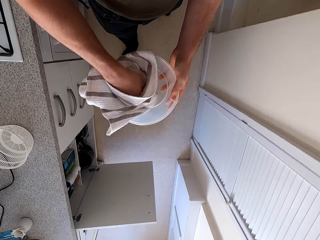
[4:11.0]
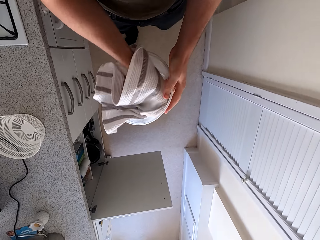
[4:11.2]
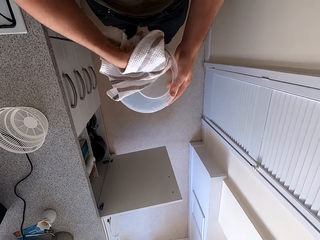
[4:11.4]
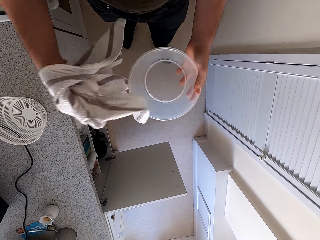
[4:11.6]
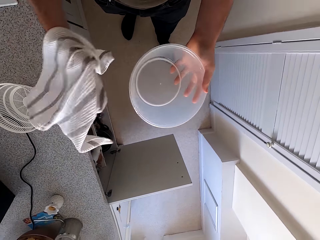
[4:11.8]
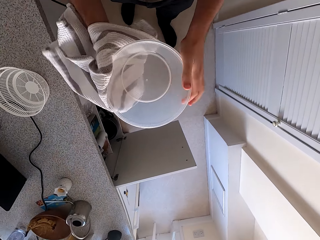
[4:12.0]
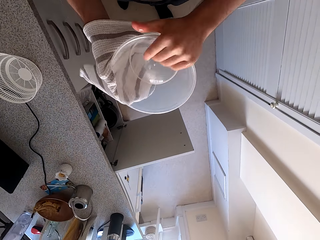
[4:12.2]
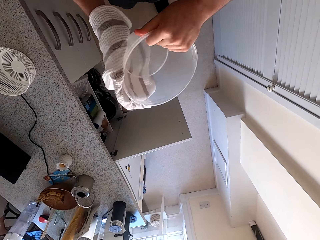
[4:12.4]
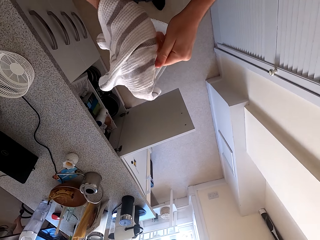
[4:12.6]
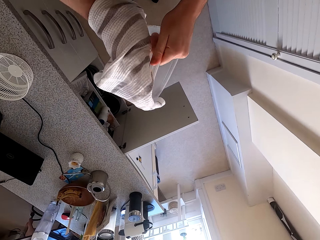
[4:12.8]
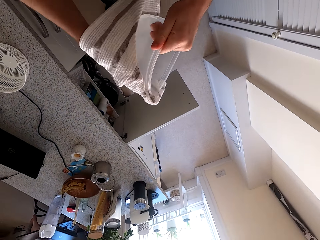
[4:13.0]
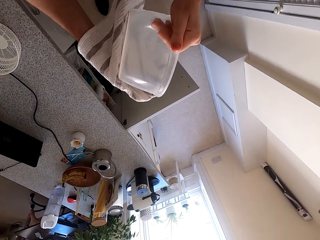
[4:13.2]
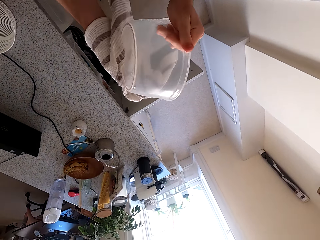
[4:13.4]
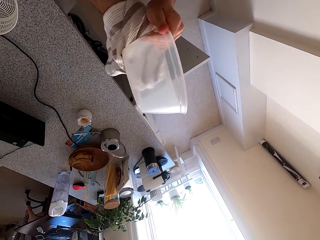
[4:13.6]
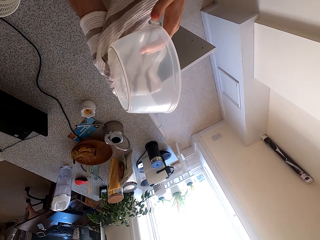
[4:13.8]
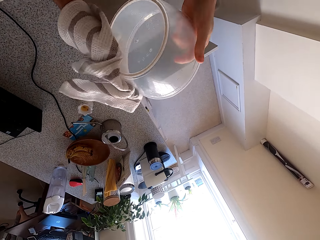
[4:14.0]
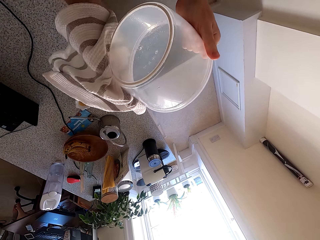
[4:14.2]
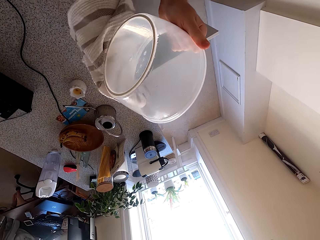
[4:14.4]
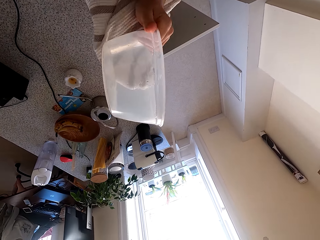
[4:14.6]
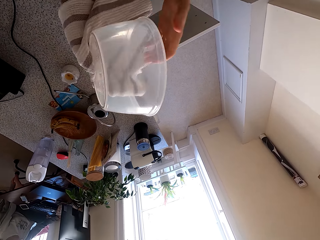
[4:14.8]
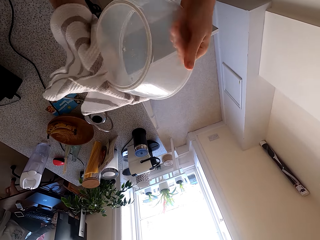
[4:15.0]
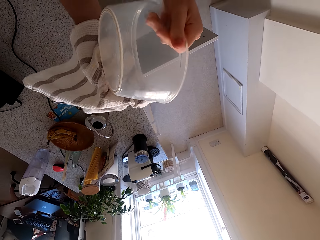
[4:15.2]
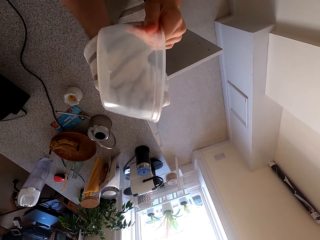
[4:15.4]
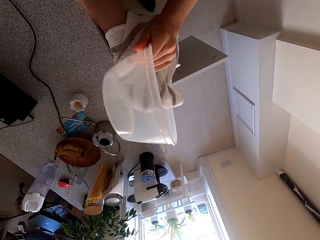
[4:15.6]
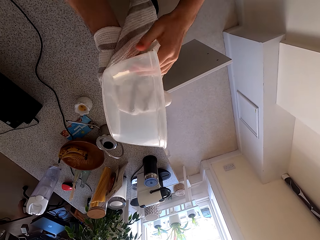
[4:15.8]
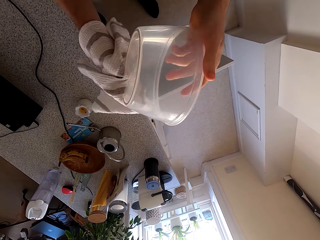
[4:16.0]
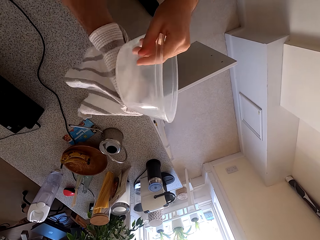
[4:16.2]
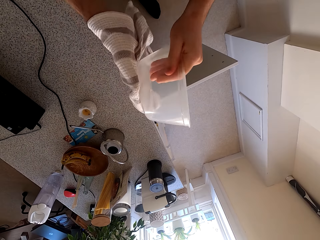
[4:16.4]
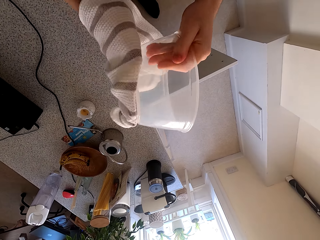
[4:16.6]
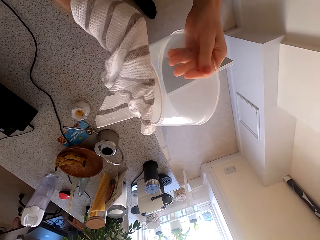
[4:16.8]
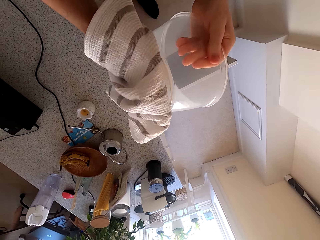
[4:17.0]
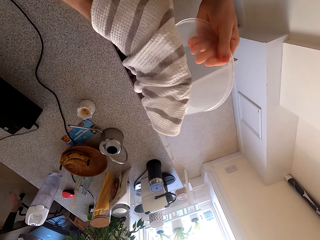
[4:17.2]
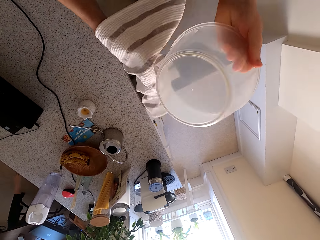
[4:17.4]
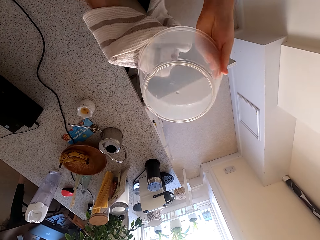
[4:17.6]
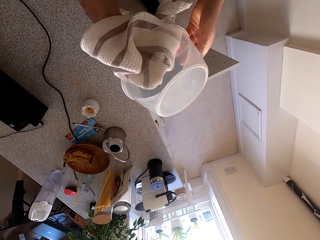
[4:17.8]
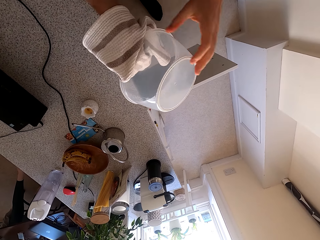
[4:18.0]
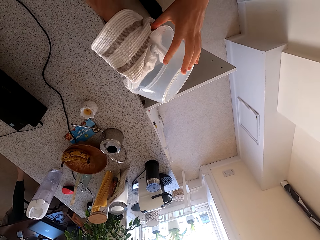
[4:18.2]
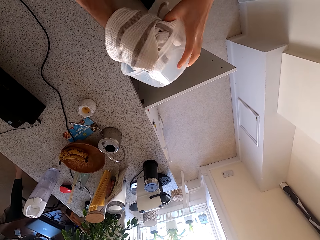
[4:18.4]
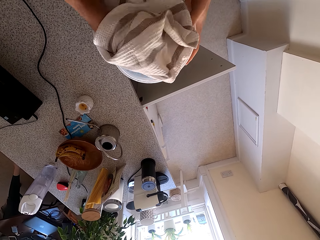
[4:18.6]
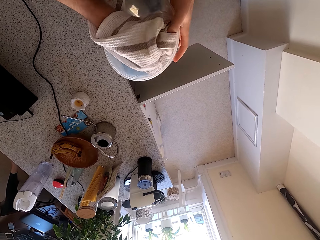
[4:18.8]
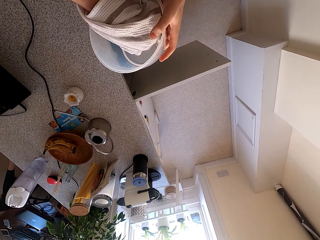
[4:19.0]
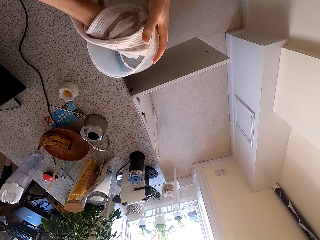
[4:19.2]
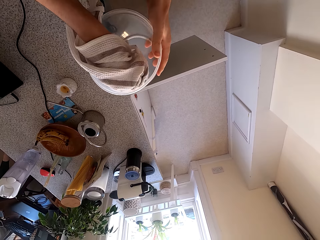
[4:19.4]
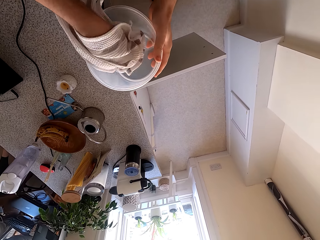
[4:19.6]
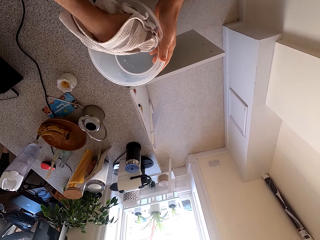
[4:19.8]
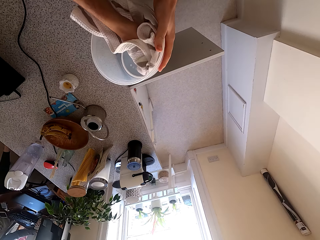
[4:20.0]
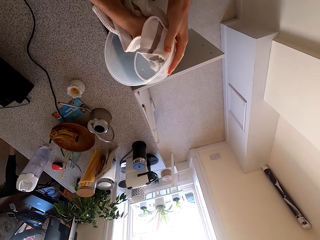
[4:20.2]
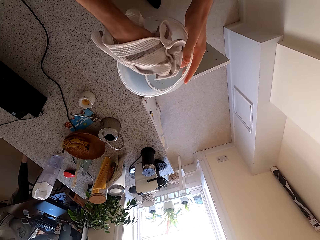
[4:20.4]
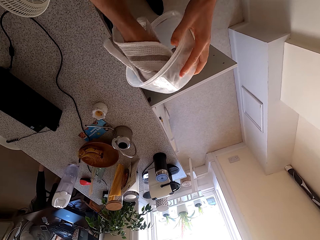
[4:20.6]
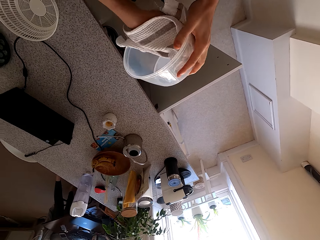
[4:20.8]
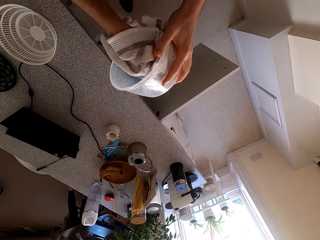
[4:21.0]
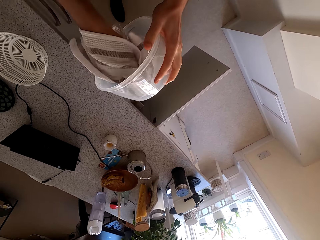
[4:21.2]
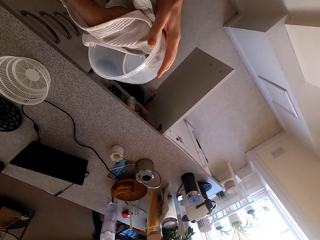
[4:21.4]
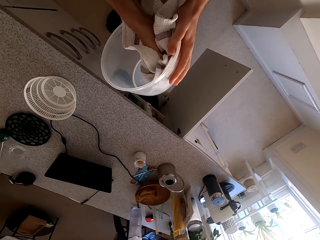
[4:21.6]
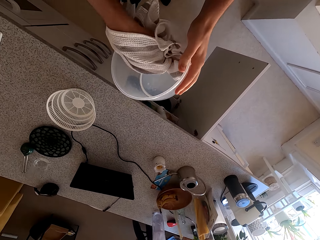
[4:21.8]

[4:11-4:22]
The camera wearer walks around the kitchen and wipes the container with the towel.

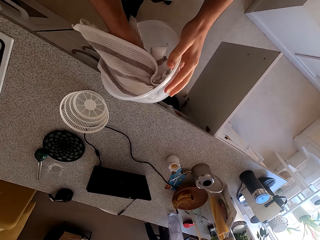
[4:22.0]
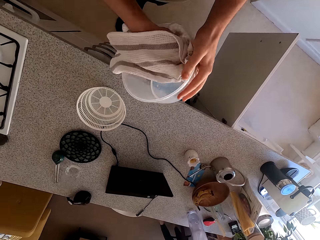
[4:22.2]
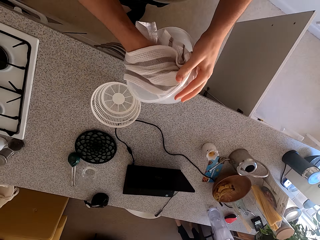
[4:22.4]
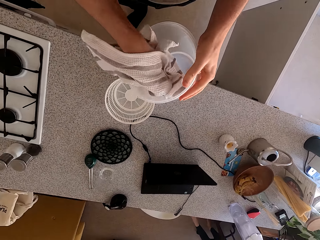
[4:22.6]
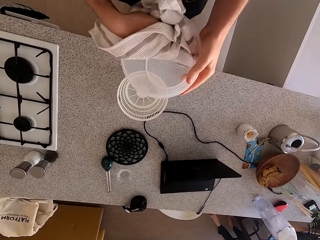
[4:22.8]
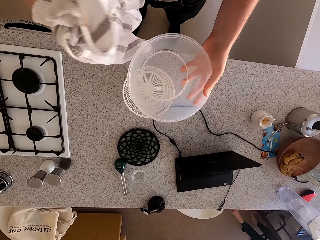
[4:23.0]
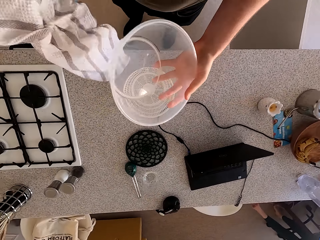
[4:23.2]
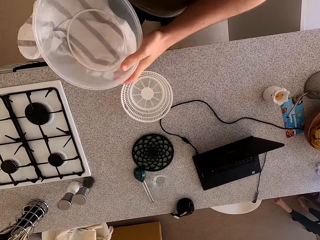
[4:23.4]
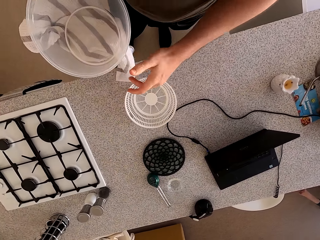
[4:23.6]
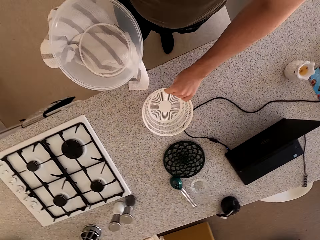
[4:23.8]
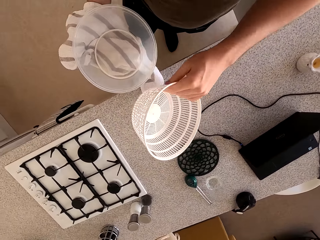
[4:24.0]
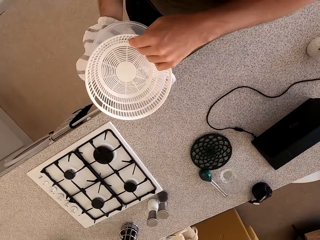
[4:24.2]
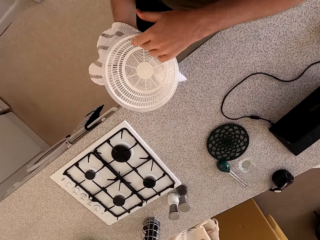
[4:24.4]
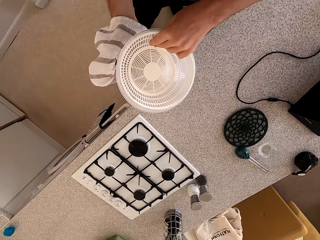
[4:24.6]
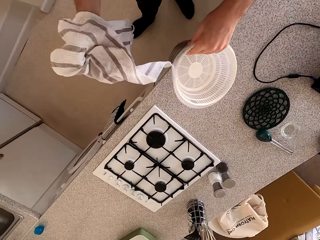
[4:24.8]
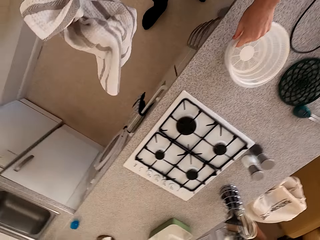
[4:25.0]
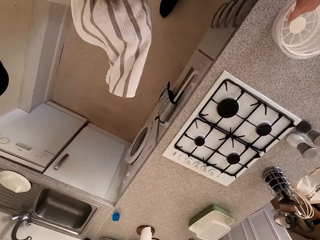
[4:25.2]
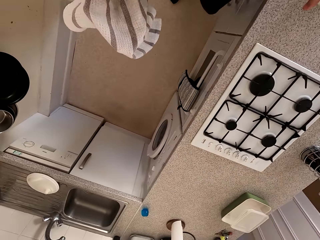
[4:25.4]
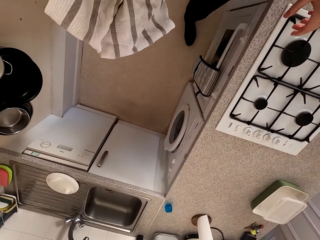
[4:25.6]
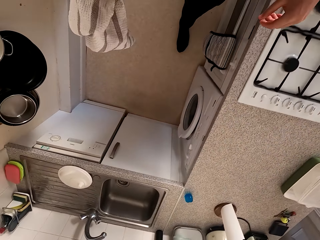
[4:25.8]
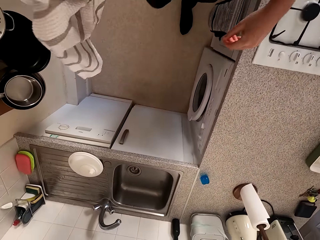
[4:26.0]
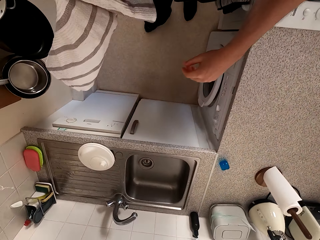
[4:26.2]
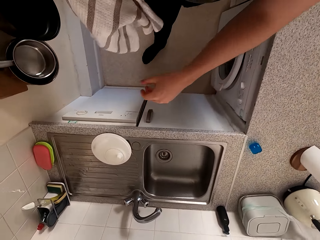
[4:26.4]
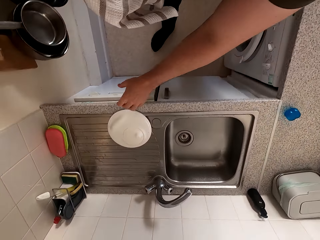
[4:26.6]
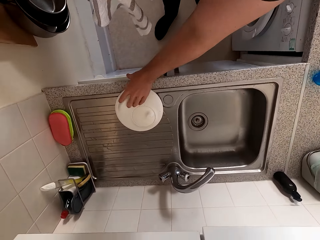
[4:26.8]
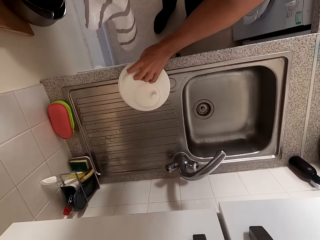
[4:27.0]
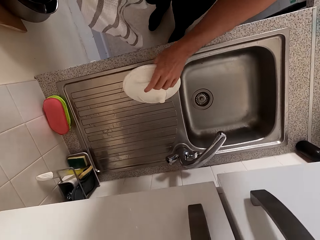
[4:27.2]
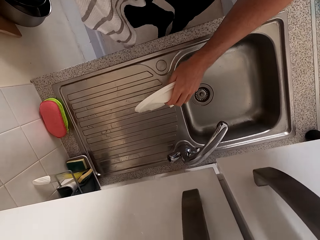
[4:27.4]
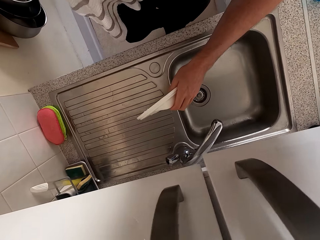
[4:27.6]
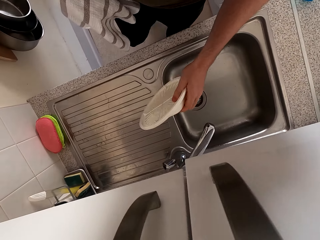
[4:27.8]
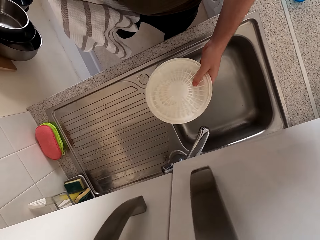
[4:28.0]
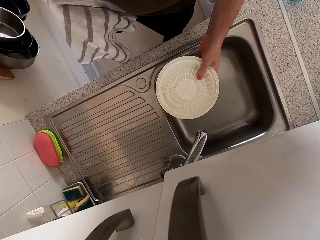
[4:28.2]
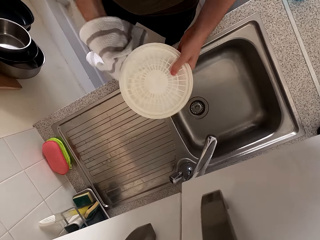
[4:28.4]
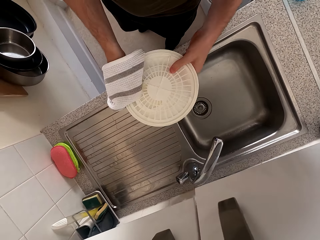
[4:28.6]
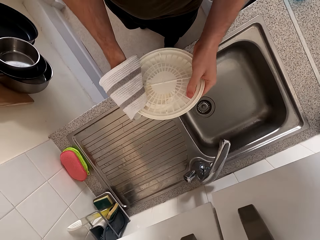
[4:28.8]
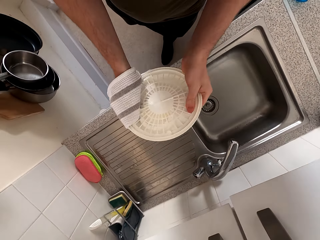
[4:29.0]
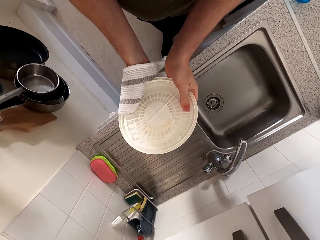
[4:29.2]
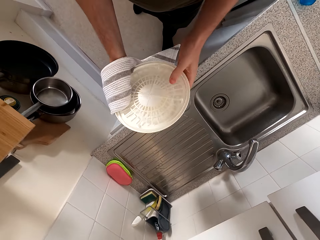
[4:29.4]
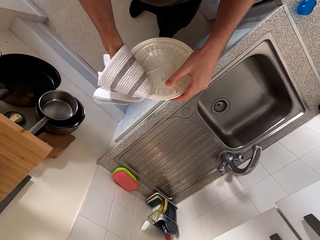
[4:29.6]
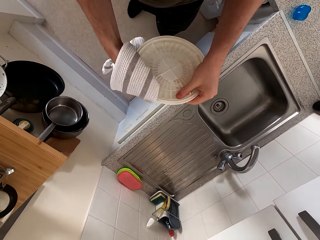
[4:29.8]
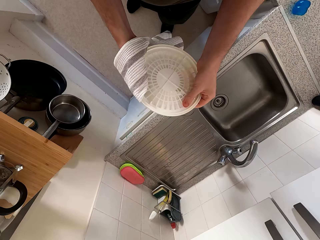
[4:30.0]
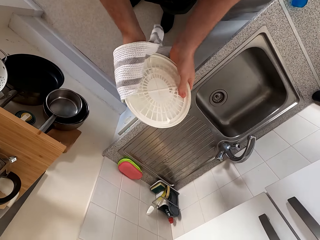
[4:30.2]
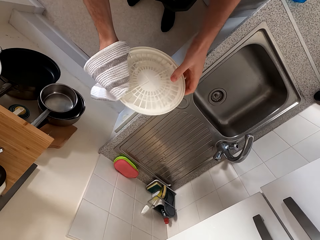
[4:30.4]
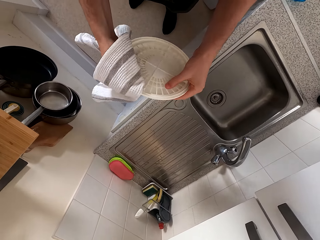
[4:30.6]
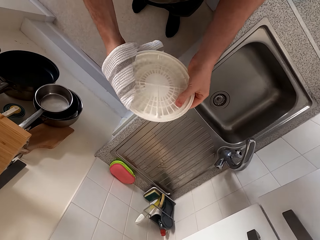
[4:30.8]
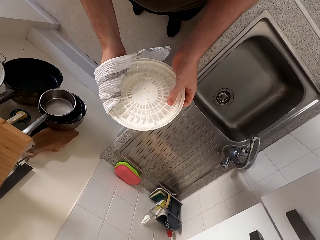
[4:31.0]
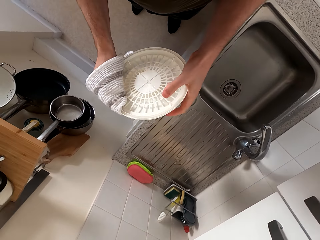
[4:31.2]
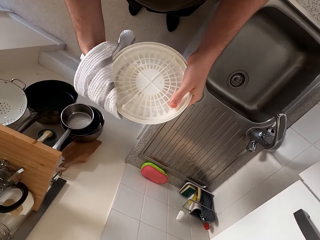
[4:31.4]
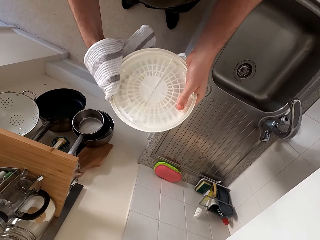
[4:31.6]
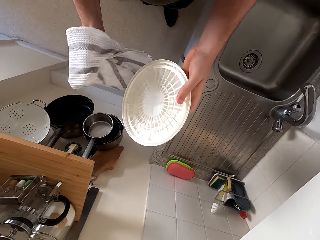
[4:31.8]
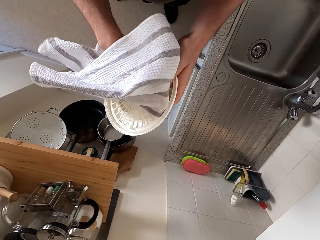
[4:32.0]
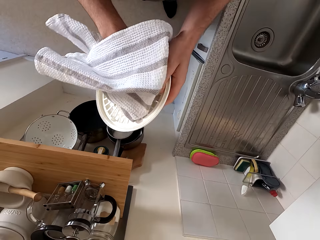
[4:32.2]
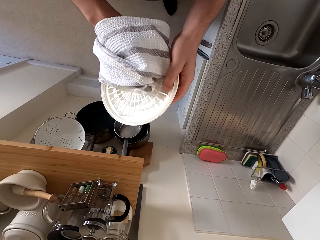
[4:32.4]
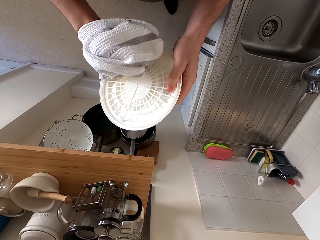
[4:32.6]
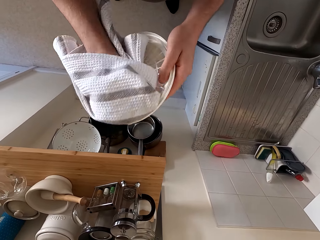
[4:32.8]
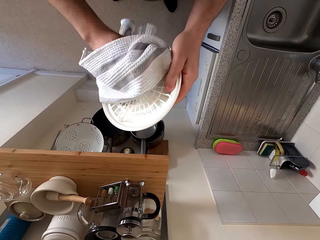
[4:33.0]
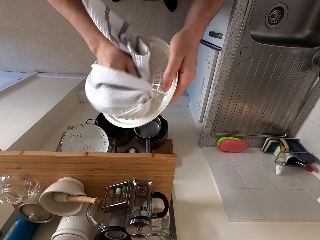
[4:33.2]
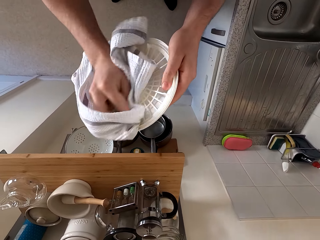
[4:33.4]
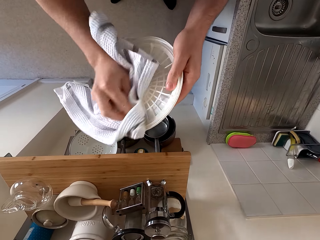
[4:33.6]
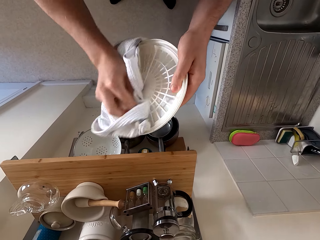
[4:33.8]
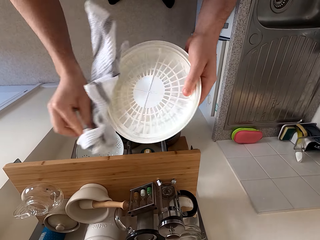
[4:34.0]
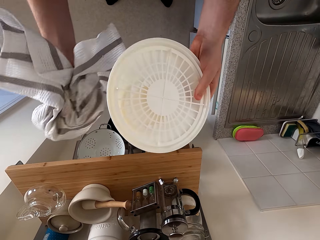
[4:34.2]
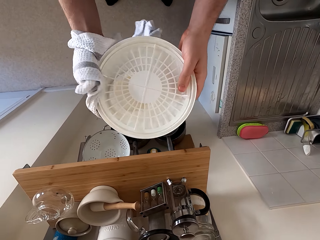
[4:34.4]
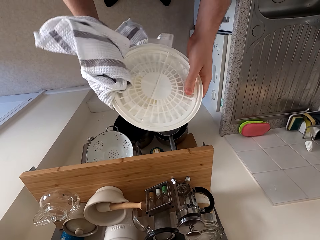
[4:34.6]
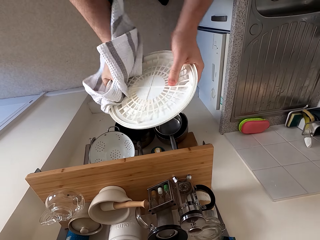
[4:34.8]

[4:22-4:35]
The camera wearer picks up the sieved container from the kitchen counter. They place the sieved container on the container. They place the container on the kitchen counter. They move the cloth on the hand. They walk around the kitchen. They pick up a lid. They wipe the lid with the towel.
